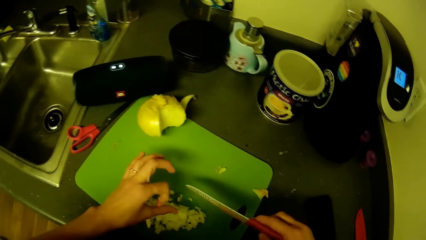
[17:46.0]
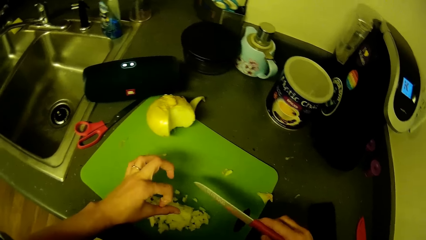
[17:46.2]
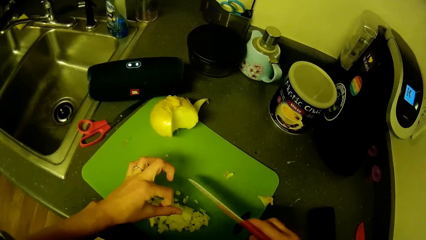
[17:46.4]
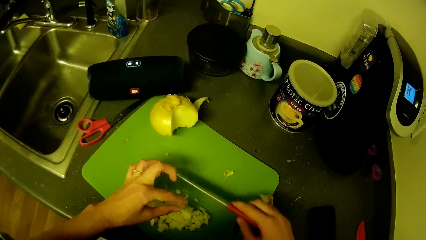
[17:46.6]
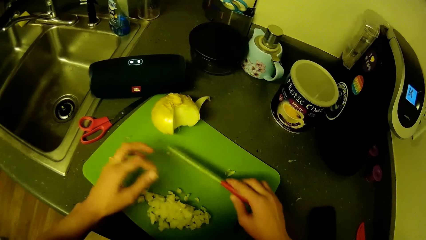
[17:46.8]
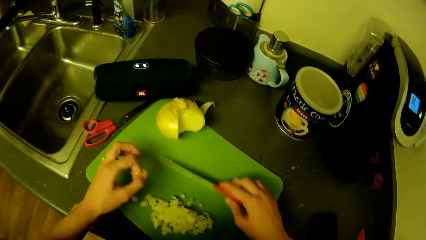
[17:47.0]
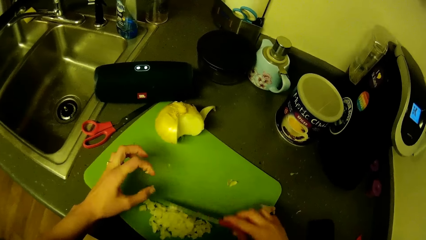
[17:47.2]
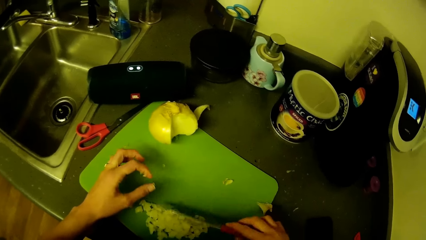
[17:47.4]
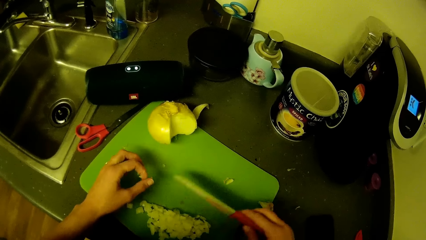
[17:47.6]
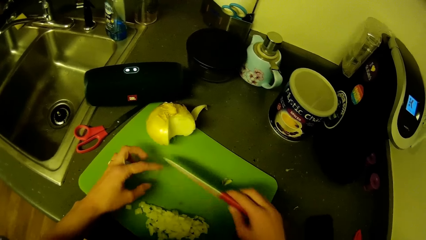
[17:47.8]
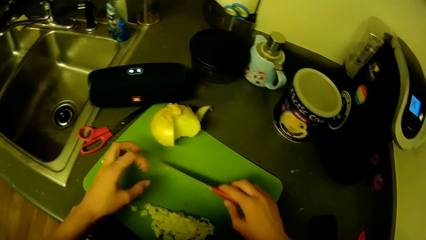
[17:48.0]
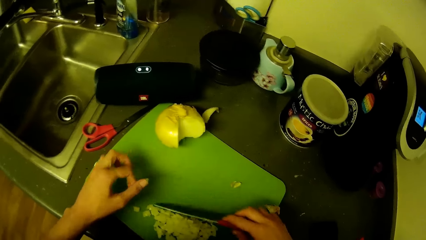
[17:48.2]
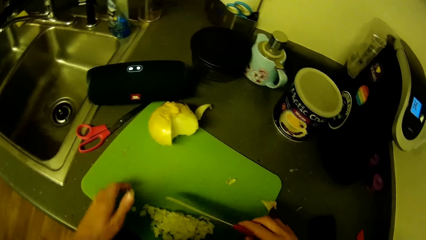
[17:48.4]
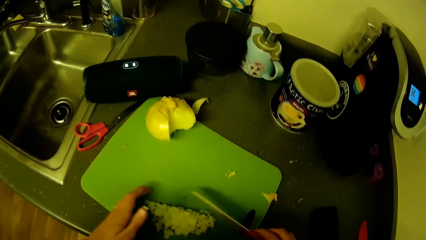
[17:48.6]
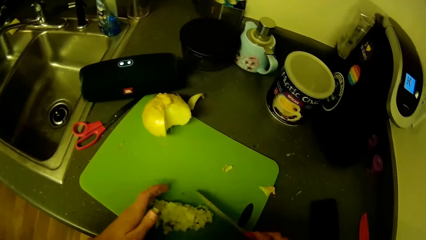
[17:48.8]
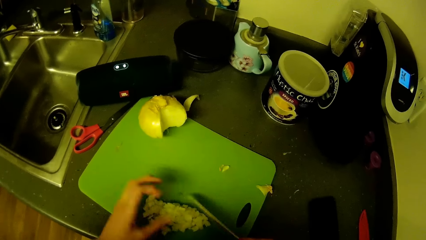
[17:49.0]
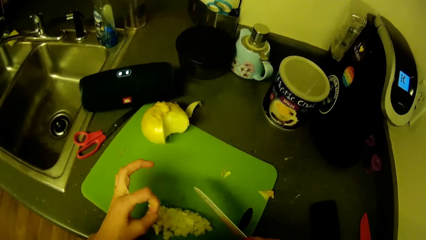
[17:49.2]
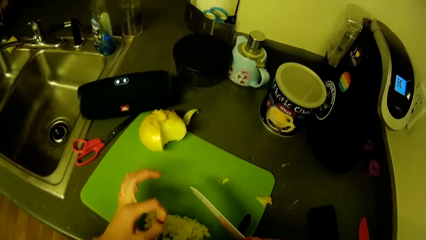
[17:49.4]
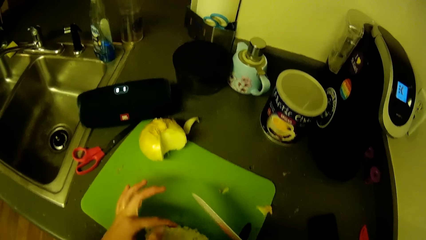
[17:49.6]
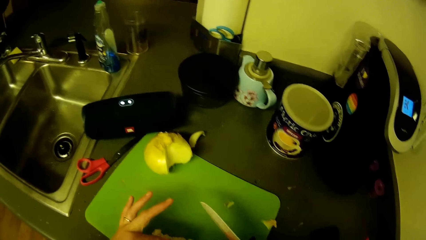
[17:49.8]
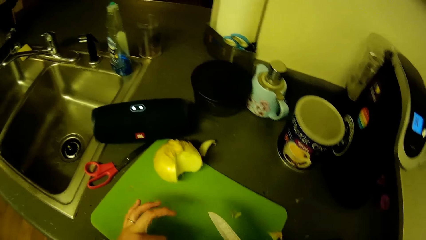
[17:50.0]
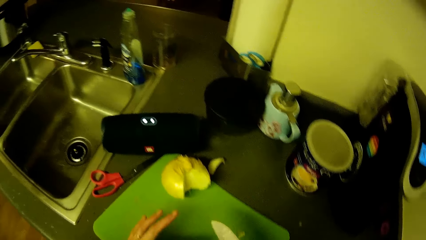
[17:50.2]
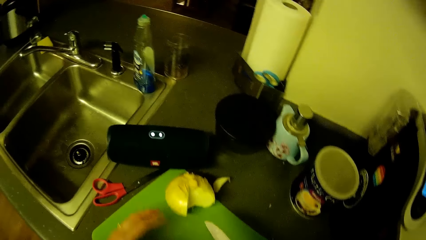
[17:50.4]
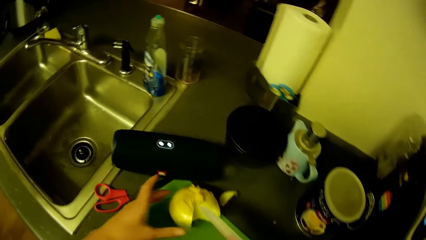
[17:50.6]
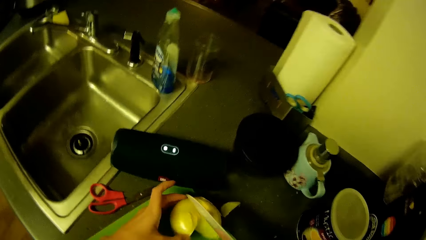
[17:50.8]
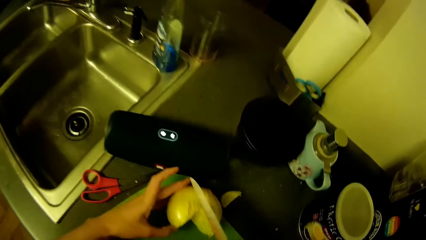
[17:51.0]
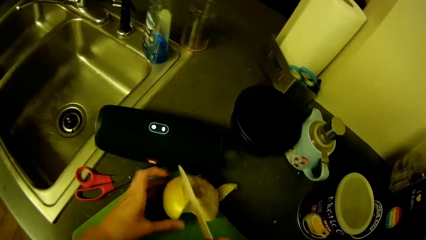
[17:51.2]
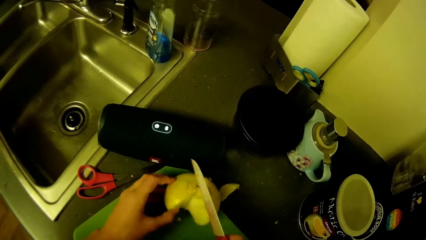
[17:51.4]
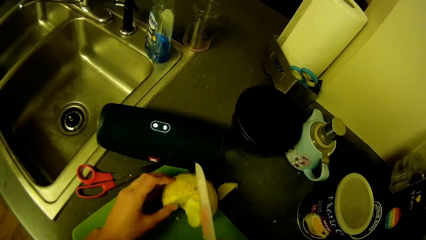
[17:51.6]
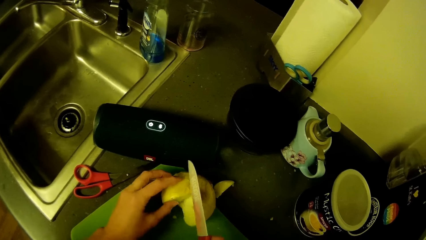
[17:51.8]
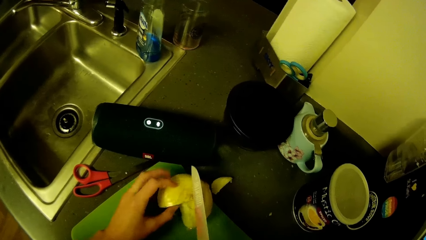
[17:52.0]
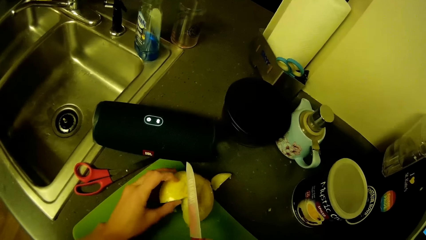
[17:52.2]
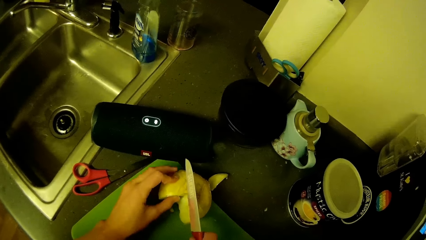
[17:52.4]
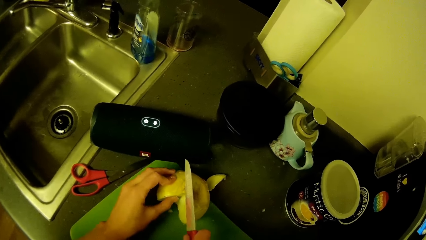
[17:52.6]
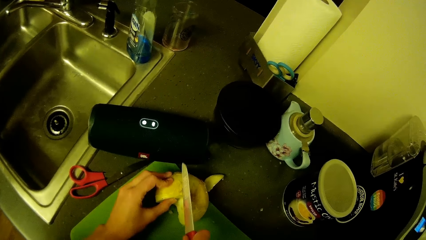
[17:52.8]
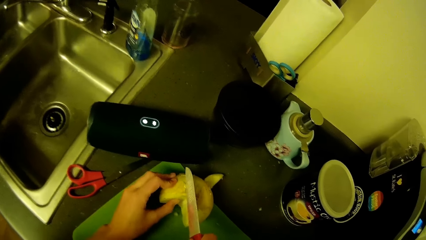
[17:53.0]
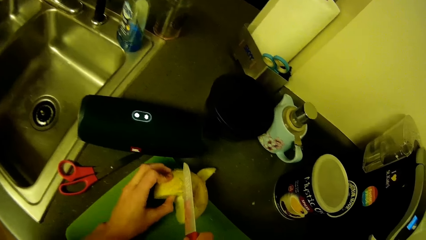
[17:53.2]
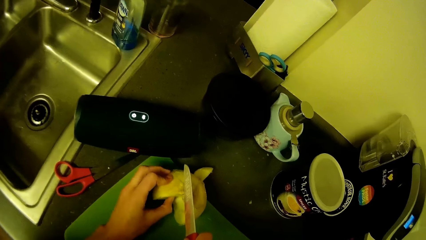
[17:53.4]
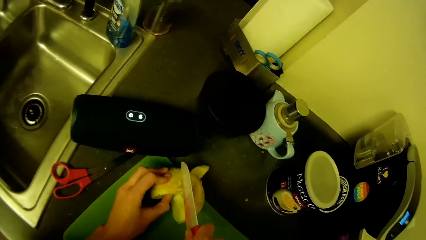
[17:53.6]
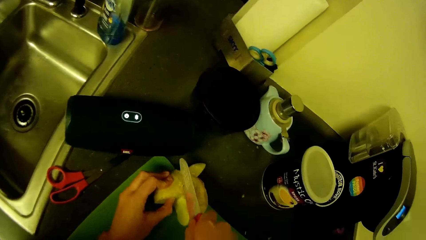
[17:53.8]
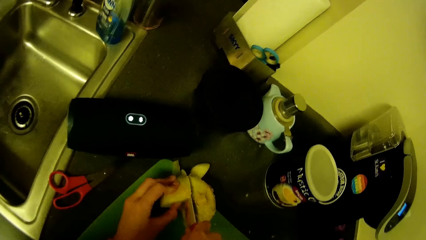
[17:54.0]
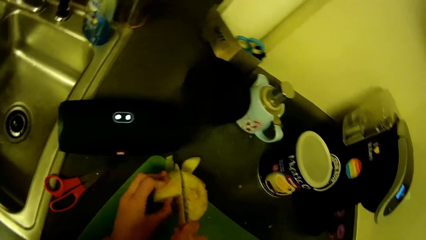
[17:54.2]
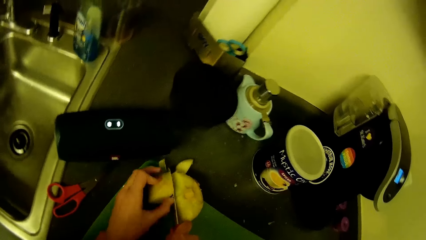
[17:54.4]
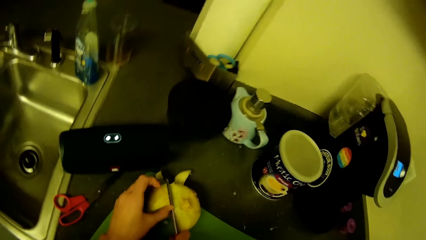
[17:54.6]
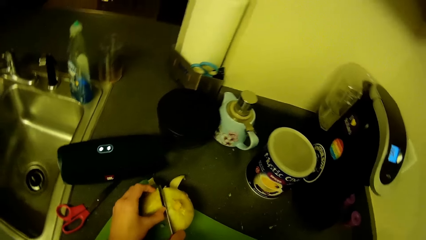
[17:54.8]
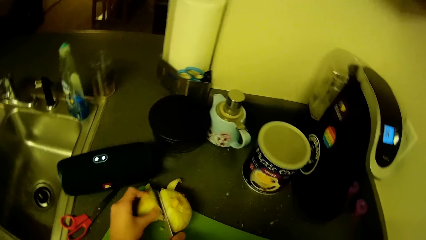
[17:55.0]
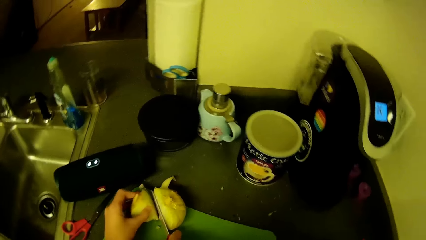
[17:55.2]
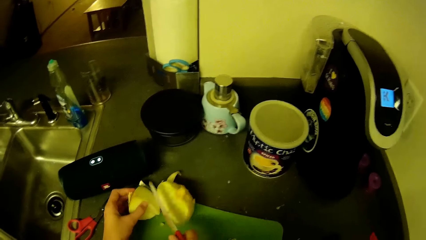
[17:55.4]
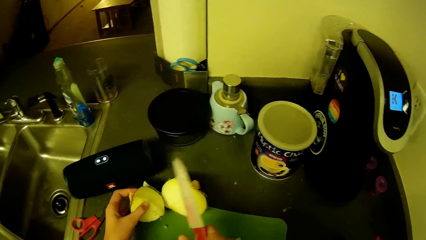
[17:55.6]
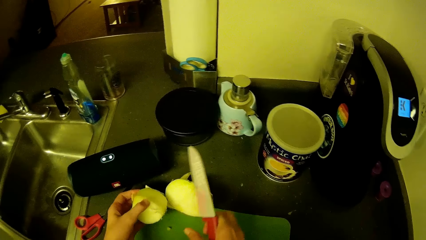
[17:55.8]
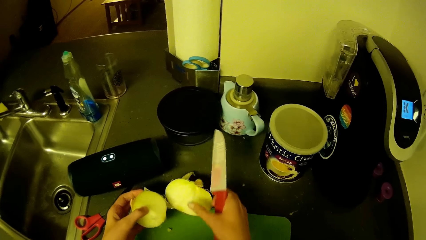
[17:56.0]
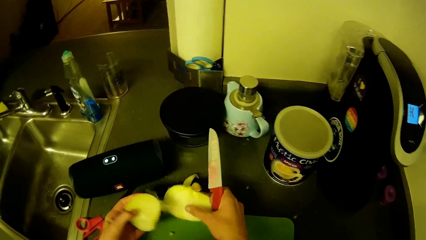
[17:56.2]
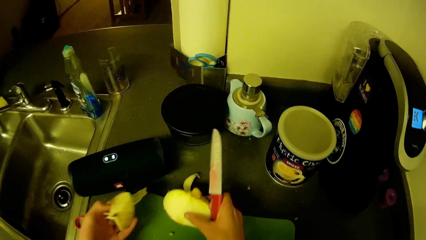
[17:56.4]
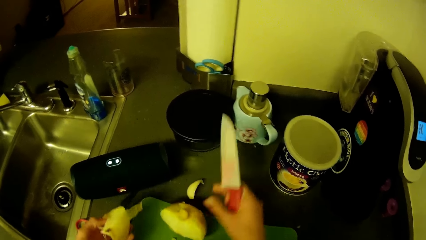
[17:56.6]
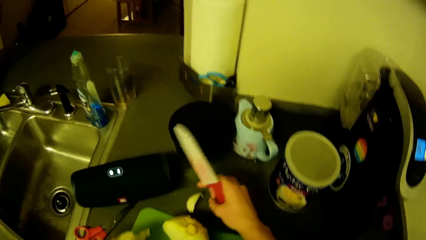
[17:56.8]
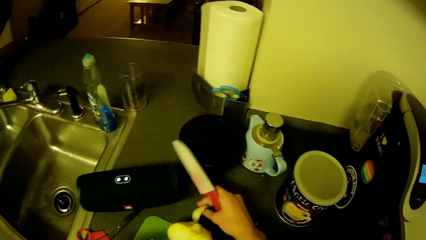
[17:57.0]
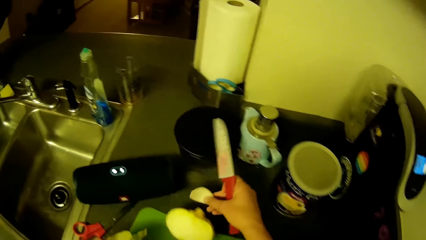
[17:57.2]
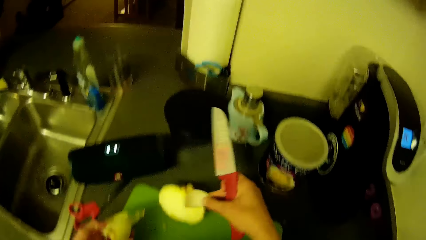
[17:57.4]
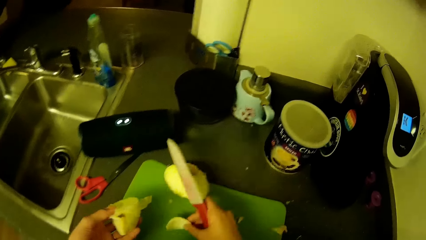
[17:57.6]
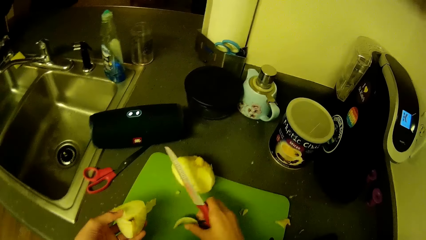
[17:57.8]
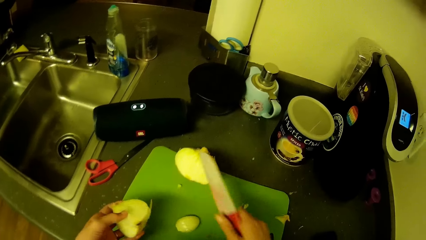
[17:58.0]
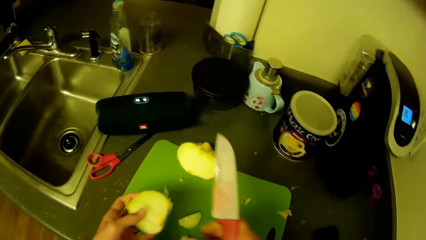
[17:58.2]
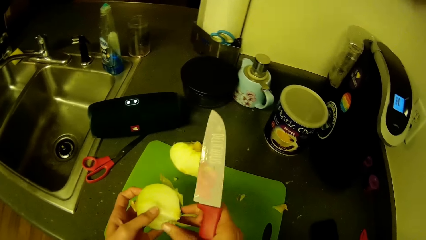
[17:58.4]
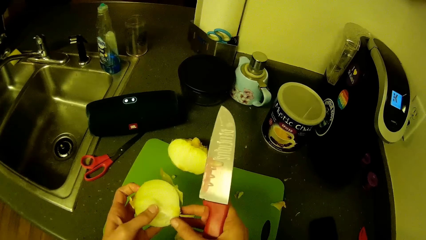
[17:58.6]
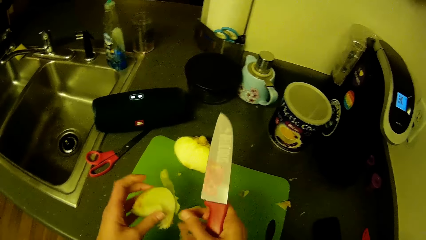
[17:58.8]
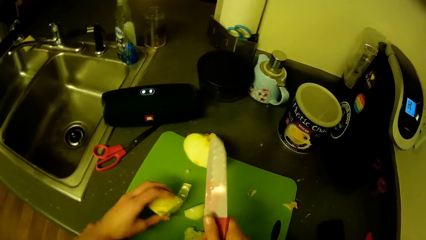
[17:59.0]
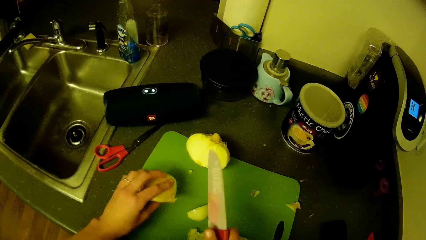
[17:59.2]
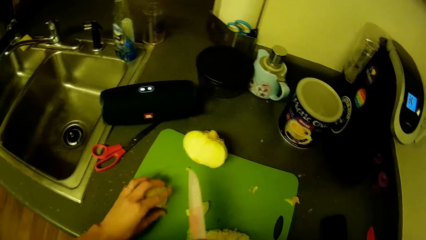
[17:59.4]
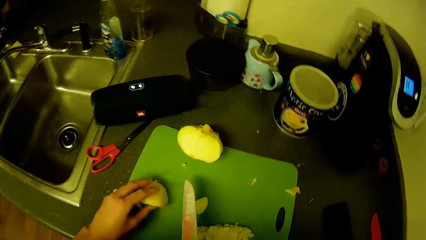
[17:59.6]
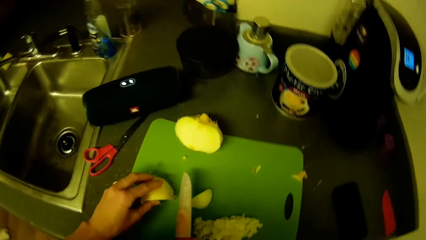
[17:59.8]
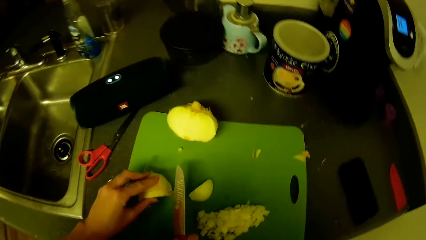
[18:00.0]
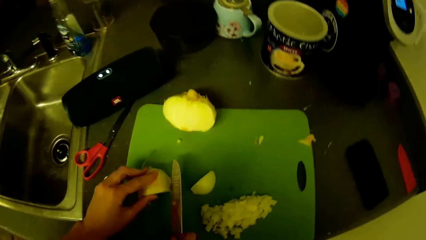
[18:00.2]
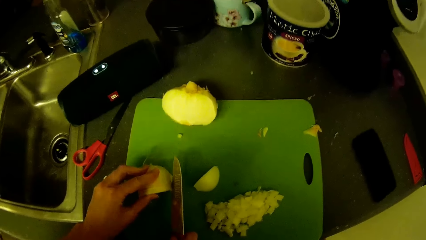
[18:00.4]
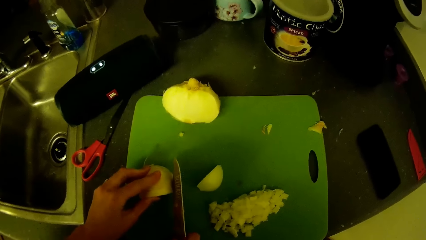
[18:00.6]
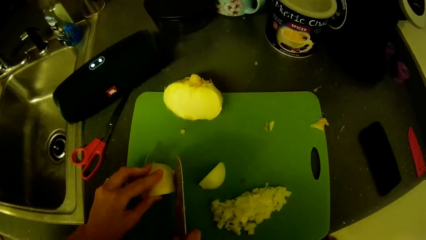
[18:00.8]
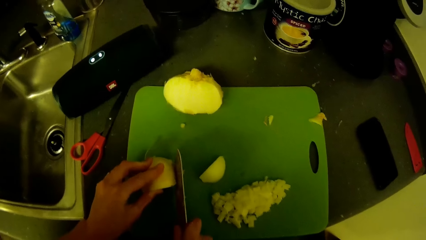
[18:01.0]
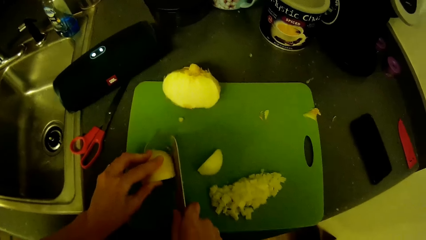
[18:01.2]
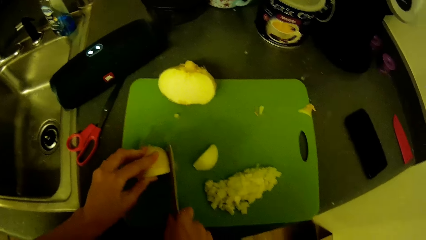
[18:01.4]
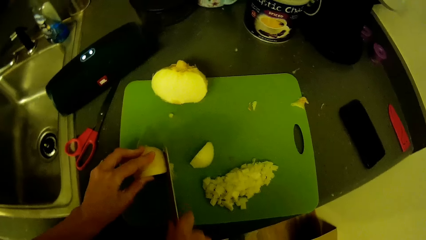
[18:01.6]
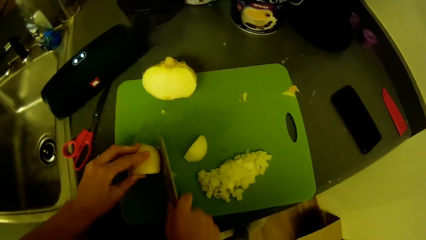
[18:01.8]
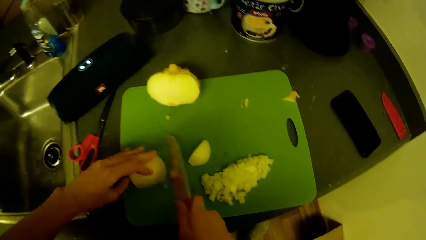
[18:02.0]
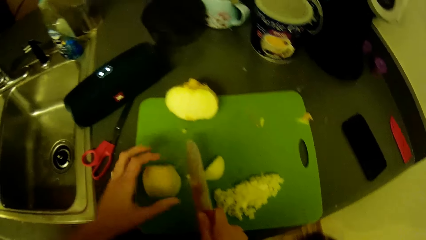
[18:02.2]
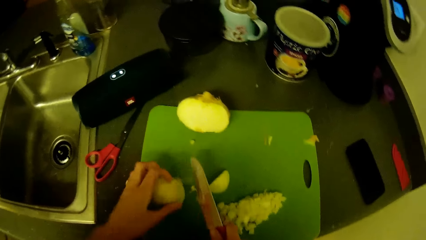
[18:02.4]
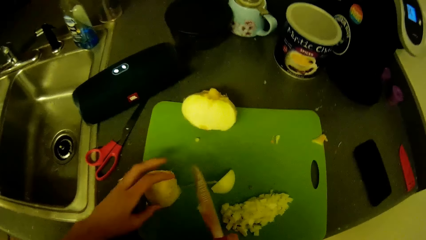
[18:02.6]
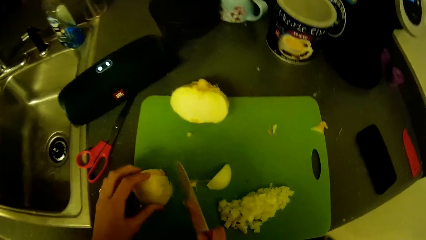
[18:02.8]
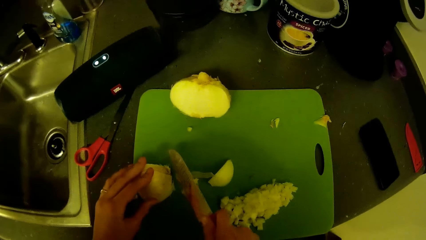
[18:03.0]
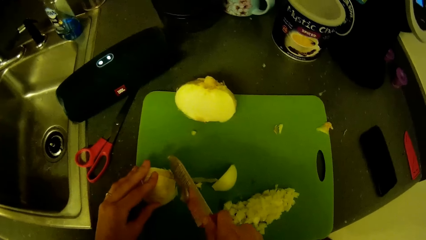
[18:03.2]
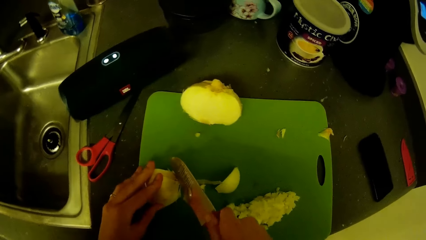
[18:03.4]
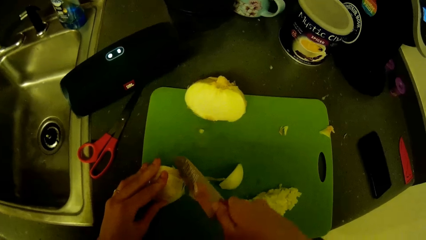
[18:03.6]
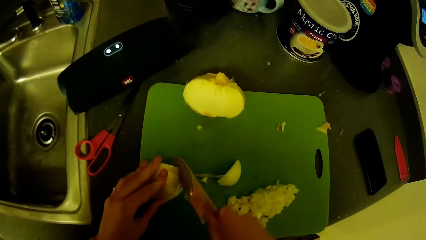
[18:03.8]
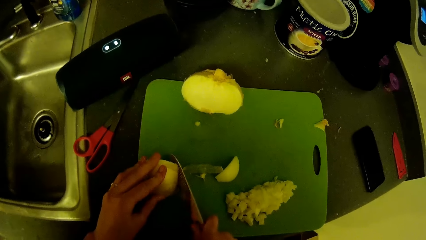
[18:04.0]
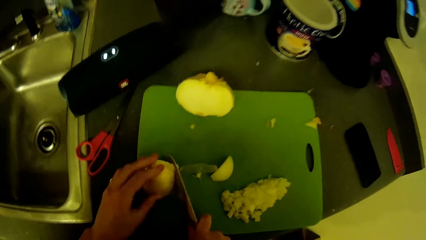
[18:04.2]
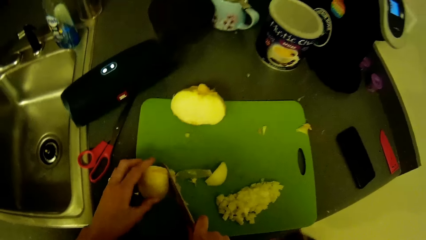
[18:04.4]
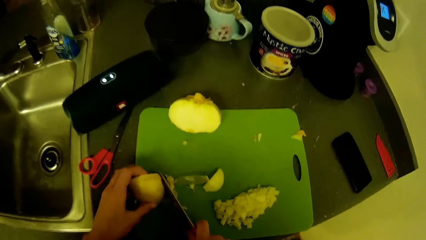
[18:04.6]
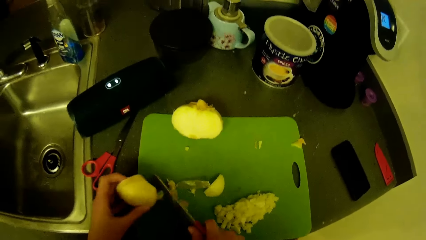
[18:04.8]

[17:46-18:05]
The camera wearer swings a hand. He moves the sliced onions on the chopping board. He swings a hand. He holds an onion. He cuts out another piece of onion on the tray with the knife in his right hand. He turns the onion. He swings a hand. He holds the onion. He swings a hand. He moves a piece of onion from the kitchen slab to the tray with his right hand. He picks up an onion from the cabinet. He drops the onion on the chopping board. He swings a hand. He touches the onion. He turns the onion. He swings a hand. He puts the onion on the chopping board. He swings the hand that is holding the knife. He cuts the piece of onion on the tray with the knife in his right hand. He cuts the onion peel. He turns the onion on the chopping board. He cuts the onion peel.
